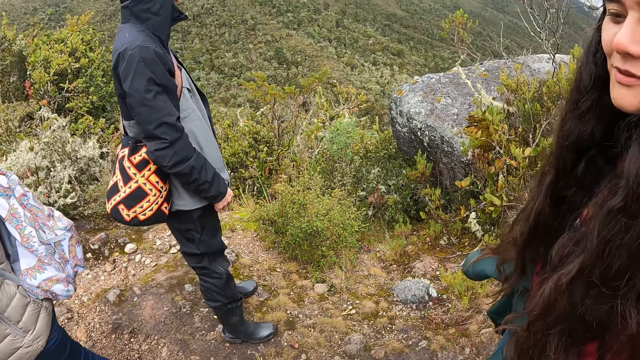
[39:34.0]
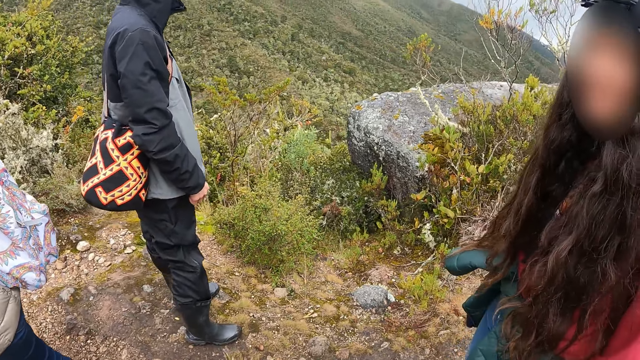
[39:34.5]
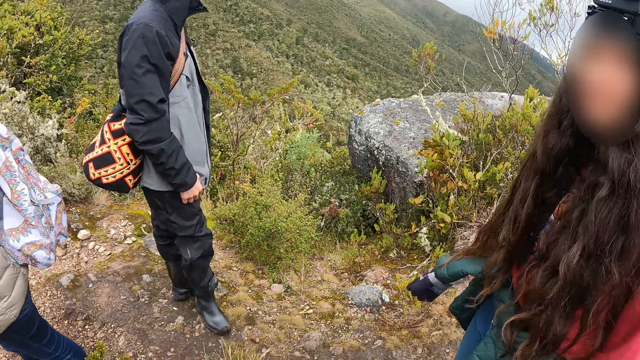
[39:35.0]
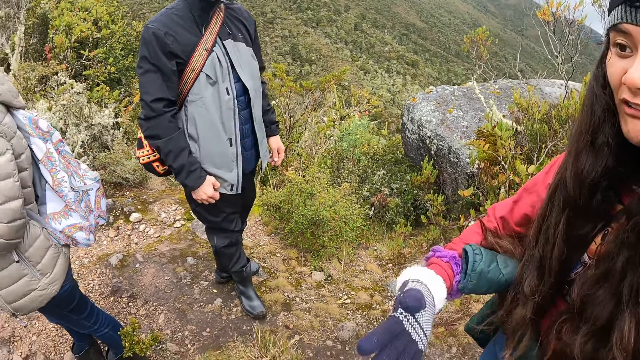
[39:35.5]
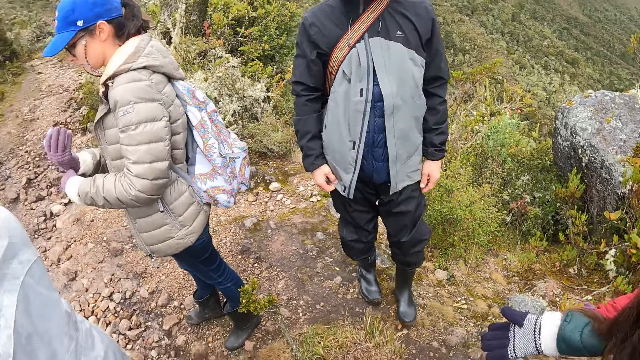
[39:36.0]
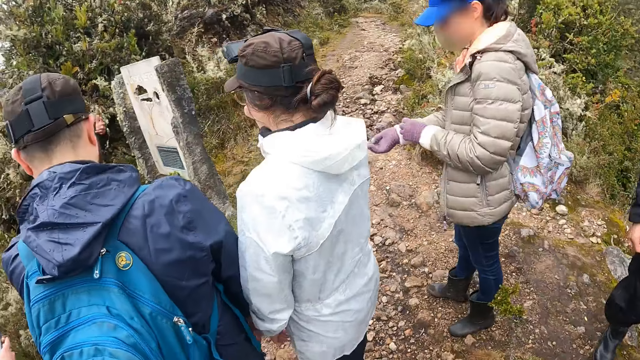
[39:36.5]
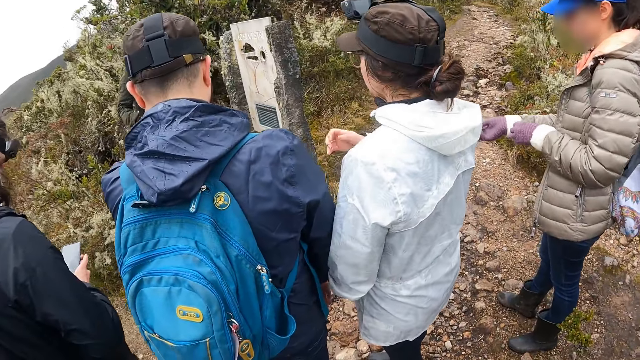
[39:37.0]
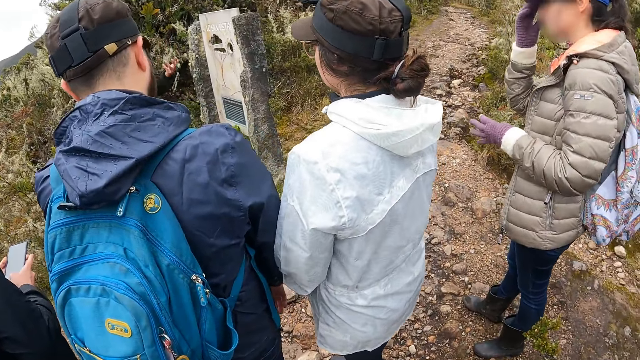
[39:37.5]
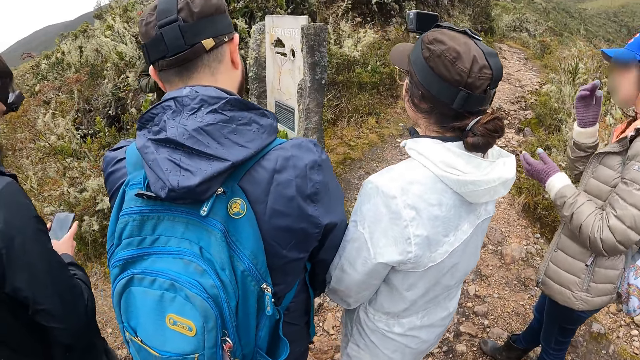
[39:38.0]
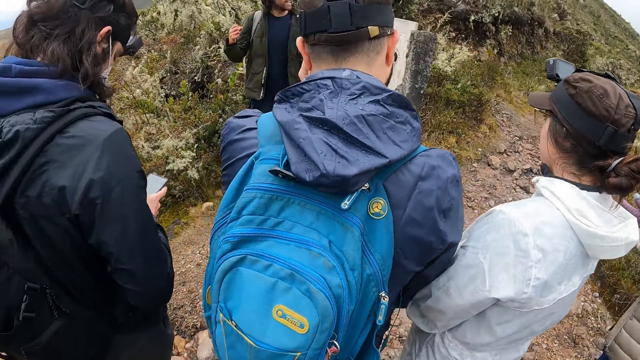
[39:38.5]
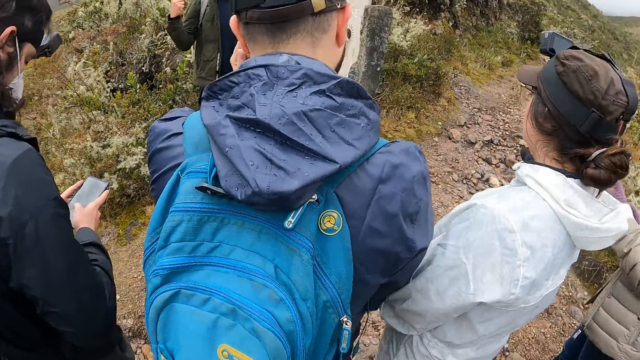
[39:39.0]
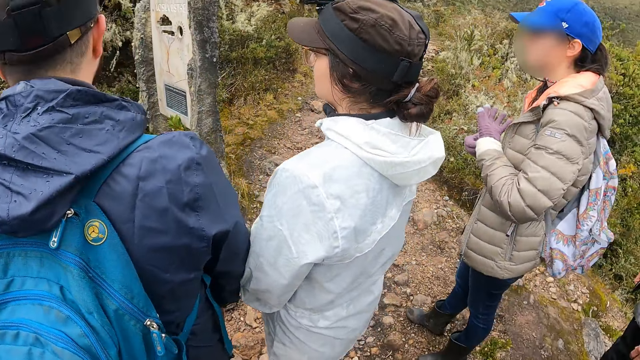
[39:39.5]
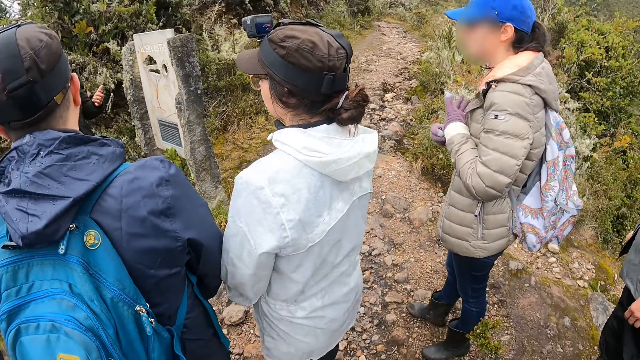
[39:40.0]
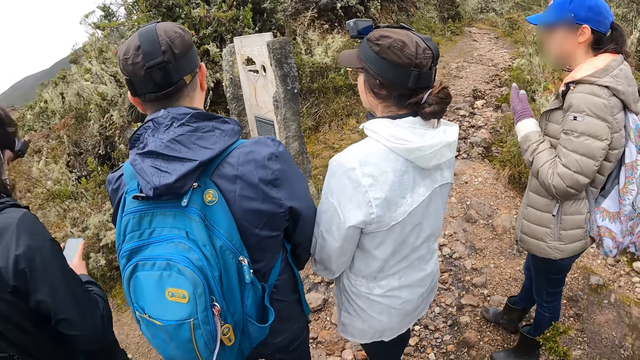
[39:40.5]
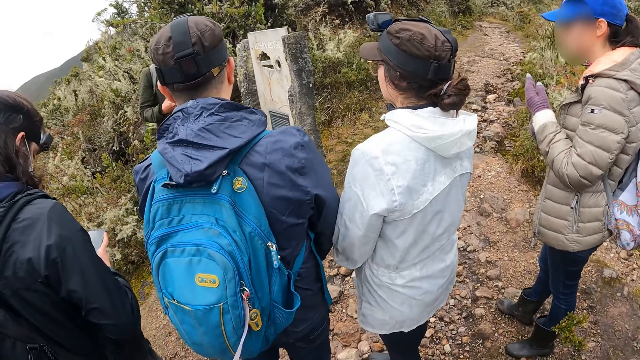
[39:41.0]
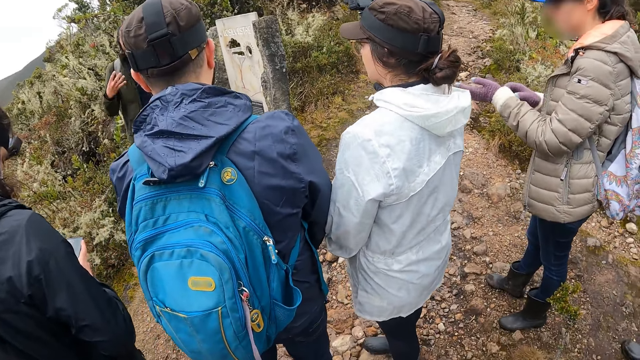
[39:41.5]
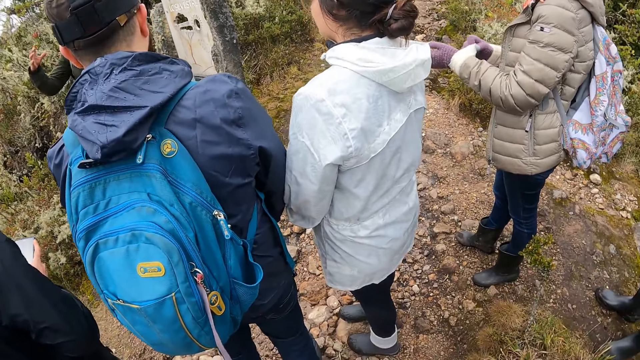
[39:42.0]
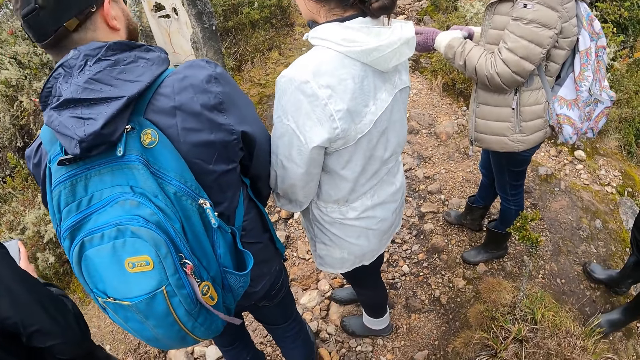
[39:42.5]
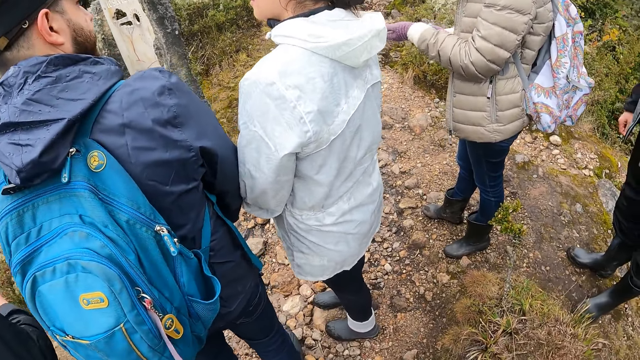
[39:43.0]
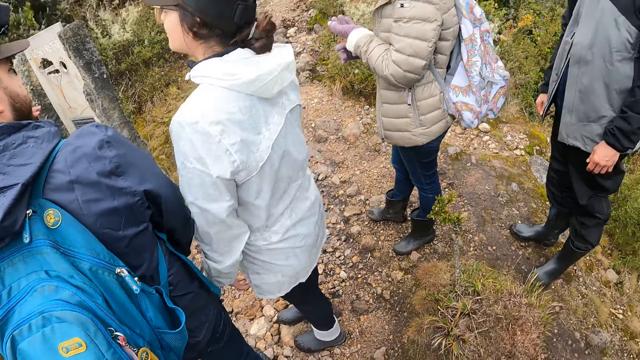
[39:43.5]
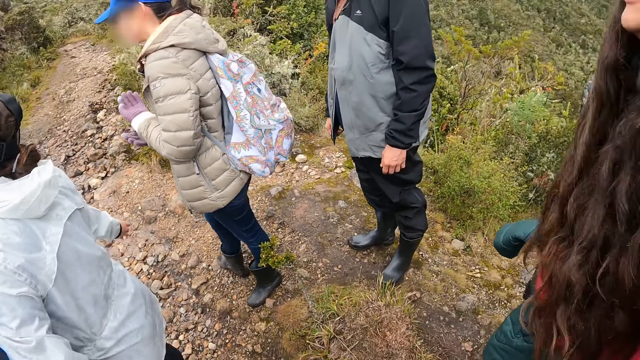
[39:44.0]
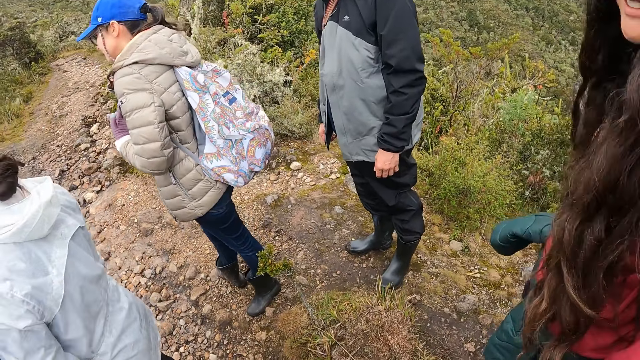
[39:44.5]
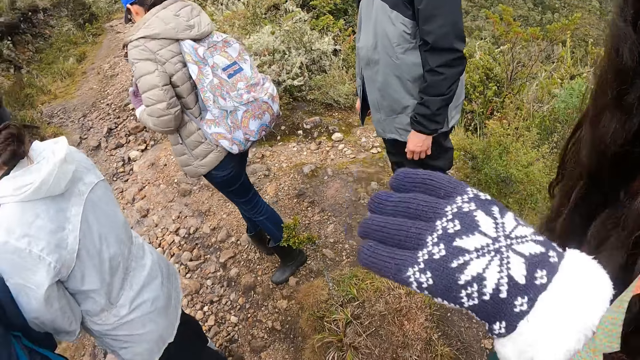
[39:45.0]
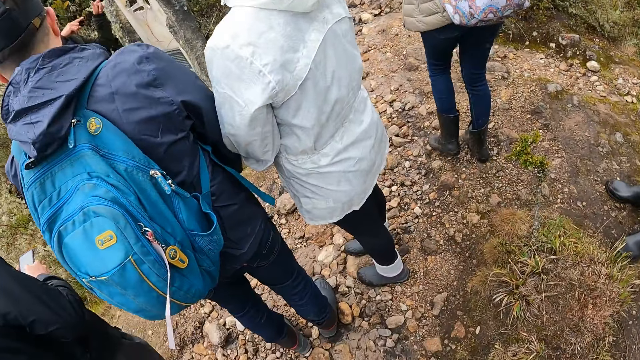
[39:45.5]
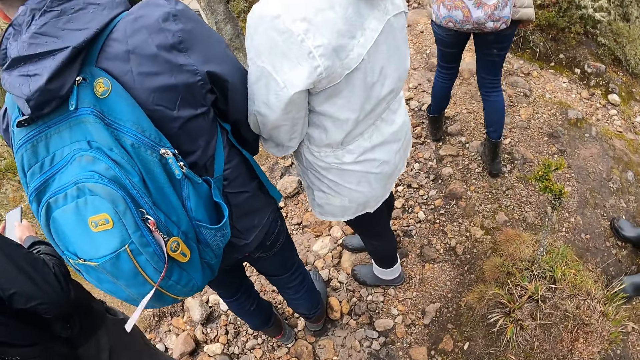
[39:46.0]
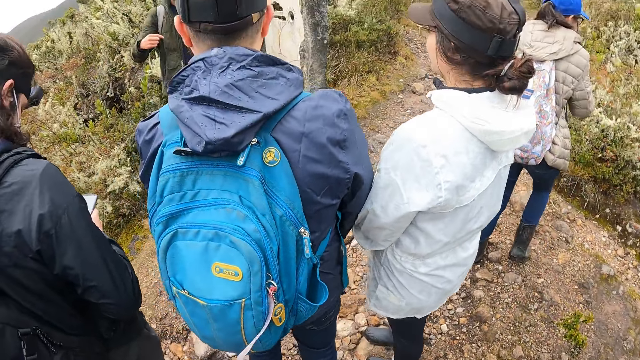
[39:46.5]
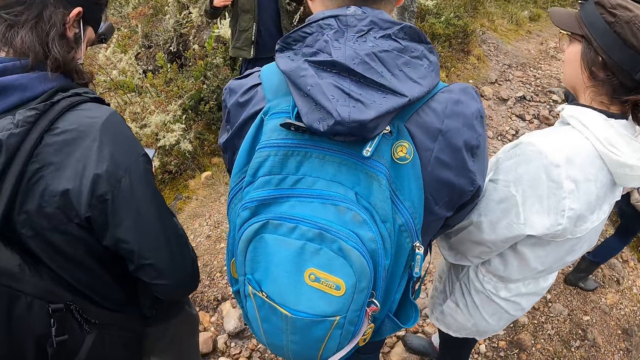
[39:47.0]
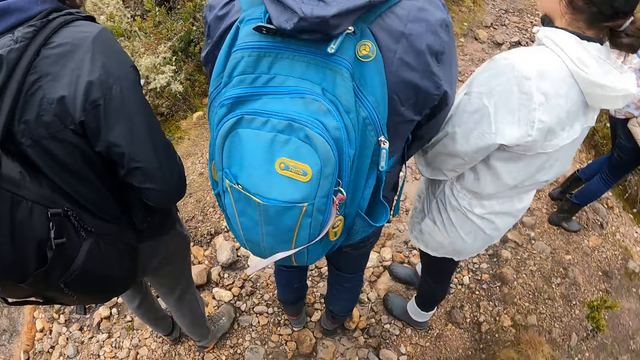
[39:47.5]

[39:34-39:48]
A woman gesticulates with her right hand. Another woman moves the other hand. Another woman adjusts her glasses with her right hand. A man operates a phone with both hands. Another woman scratches her face with her right hand. She adjusts her left hand glove with her right hand. Another man moves a hand. Another woman adjusts her jacket. The second woman moves a hand.

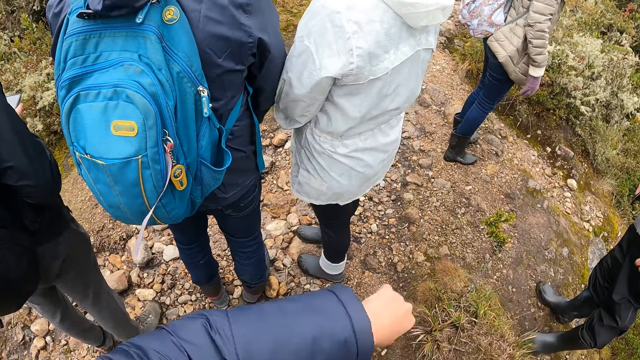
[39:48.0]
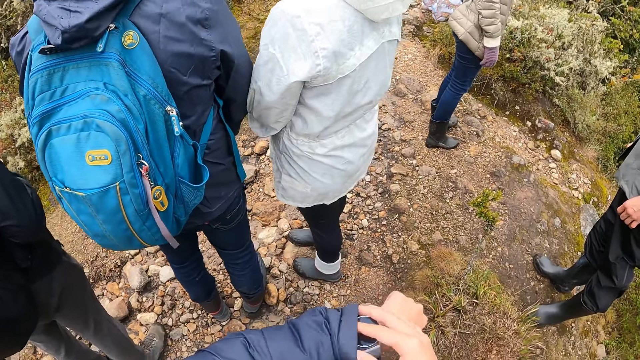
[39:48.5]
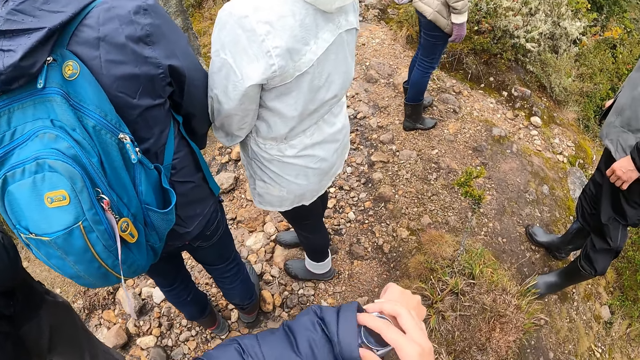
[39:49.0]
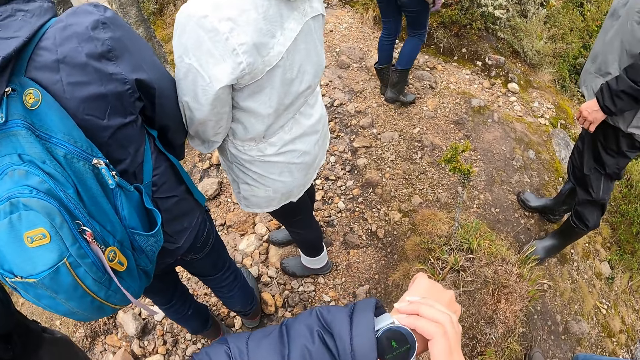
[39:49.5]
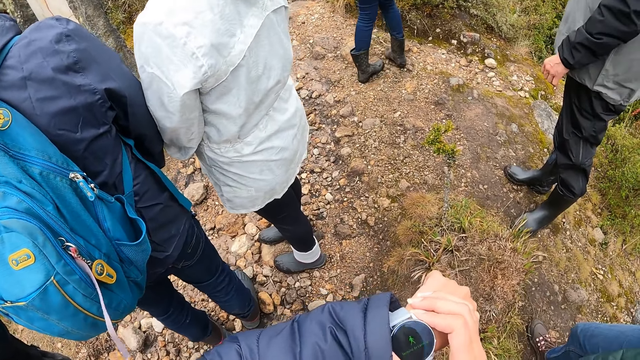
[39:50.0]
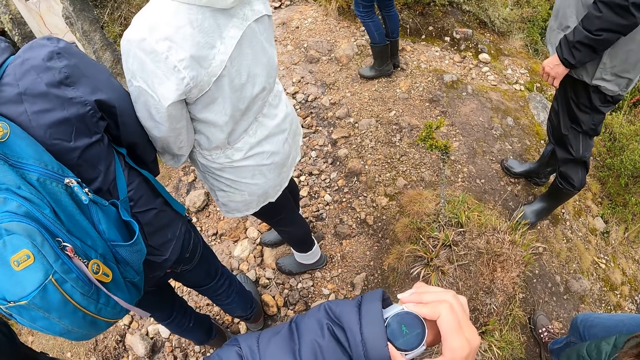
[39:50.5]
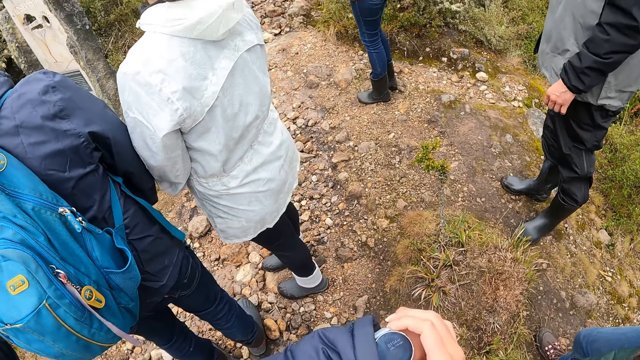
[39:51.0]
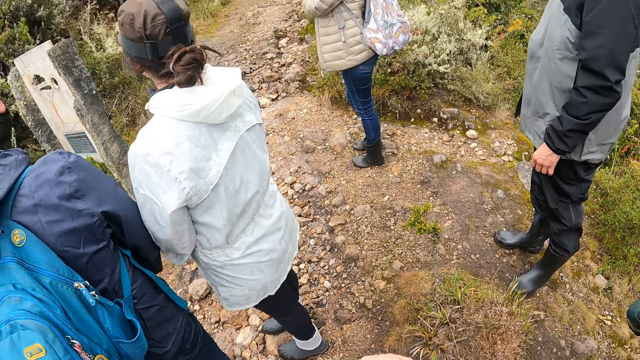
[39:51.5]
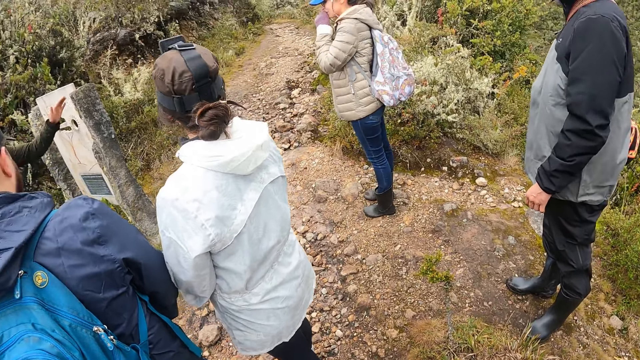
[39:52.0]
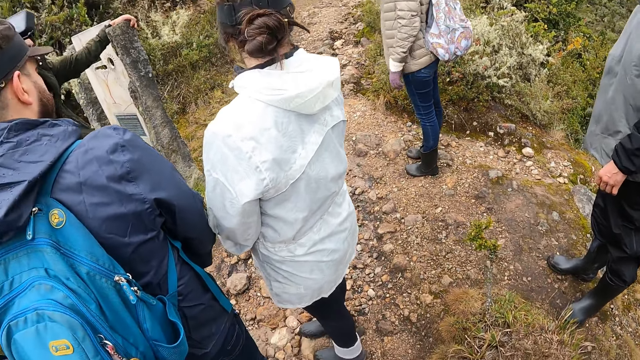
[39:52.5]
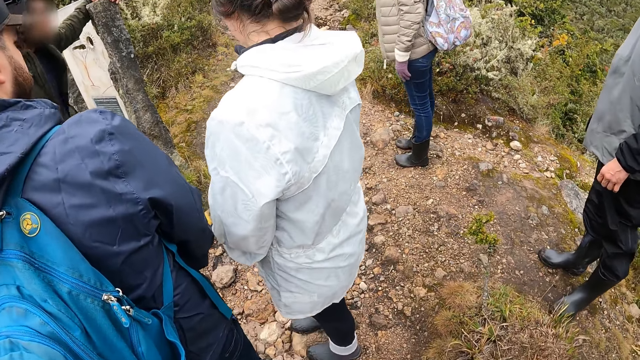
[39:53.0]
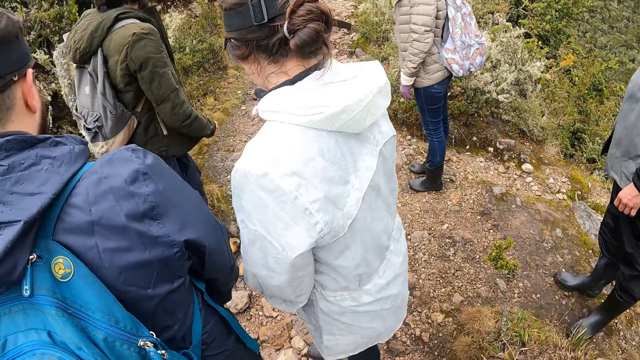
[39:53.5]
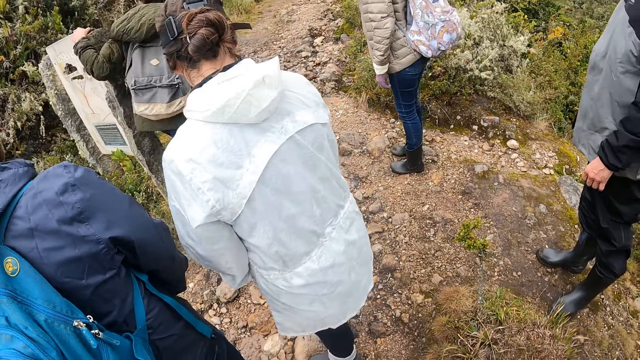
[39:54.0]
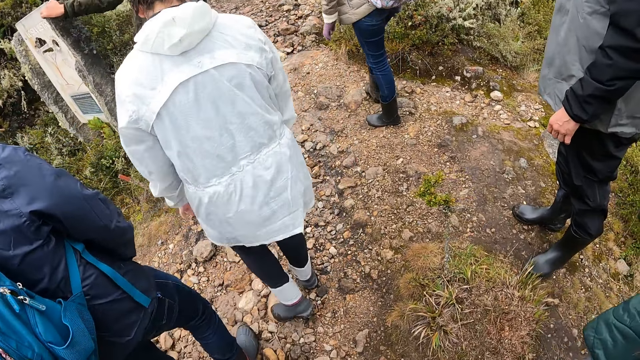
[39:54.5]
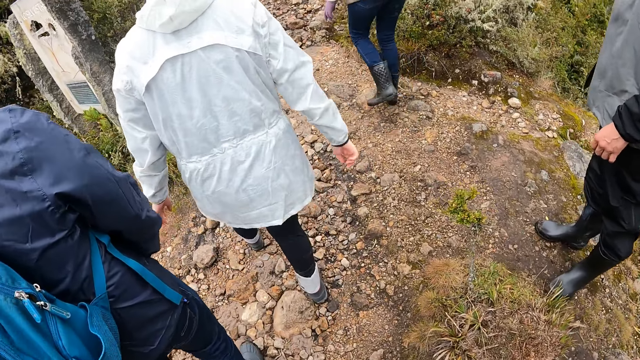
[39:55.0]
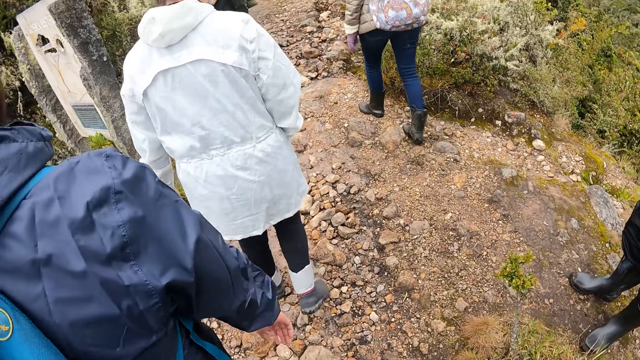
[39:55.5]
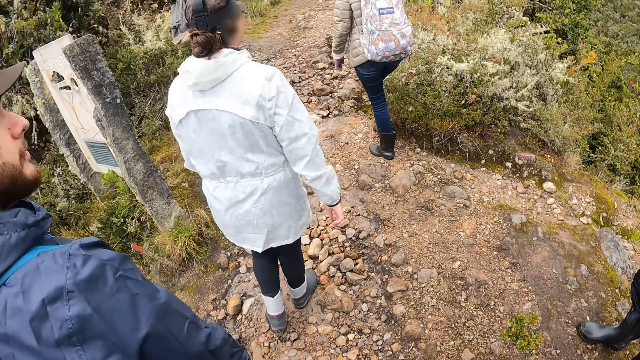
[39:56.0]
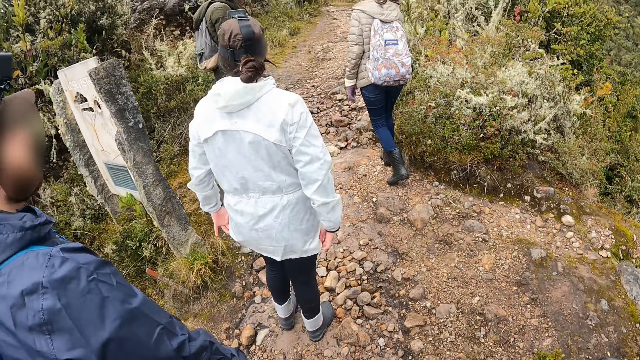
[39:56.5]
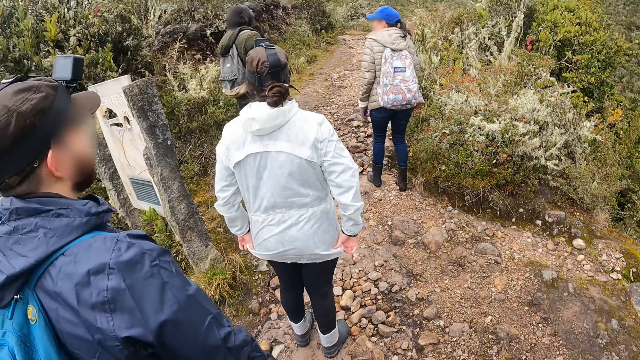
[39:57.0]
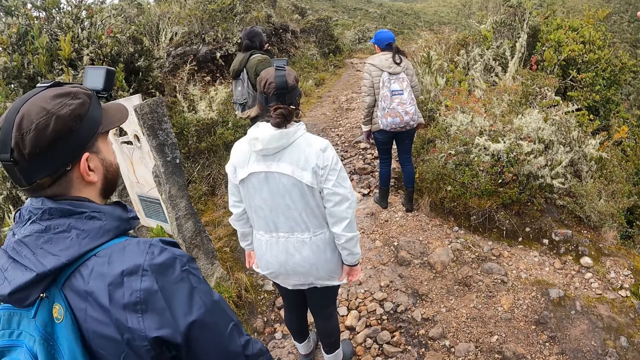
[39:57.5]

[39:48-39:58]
The camera wearer adjusts the wristwatch on her left wrist with her right hand. She moves a jacket. She looks at the watch. A woman scratches her face with her left hand. A man rests his left hand on a pillar of the sign post. He walks away from the sign post. He moves a hand on a wall. He leads the group of people through a bush path.
